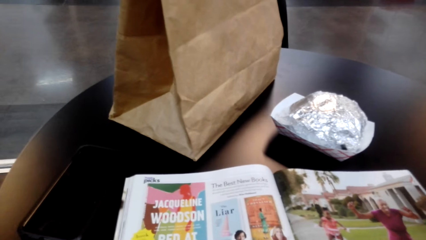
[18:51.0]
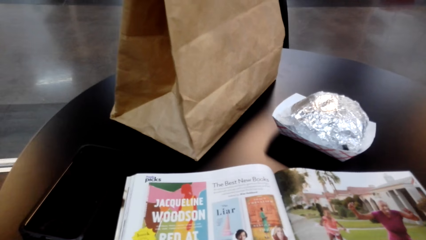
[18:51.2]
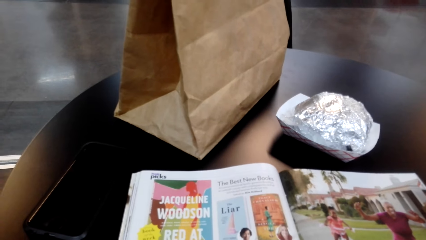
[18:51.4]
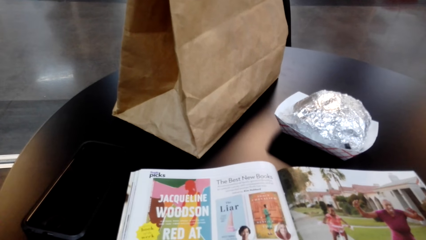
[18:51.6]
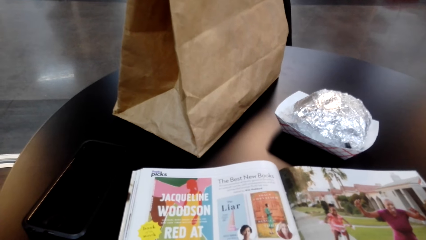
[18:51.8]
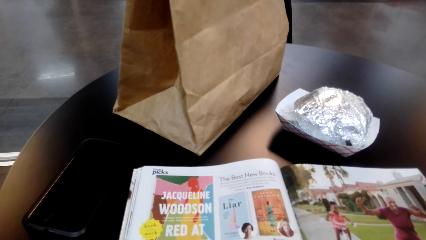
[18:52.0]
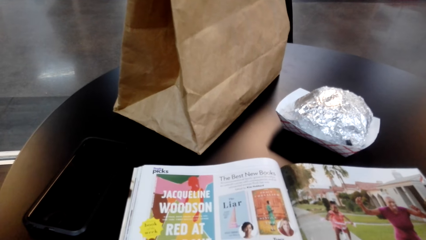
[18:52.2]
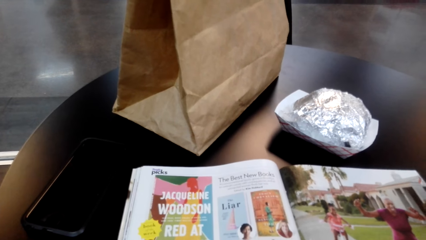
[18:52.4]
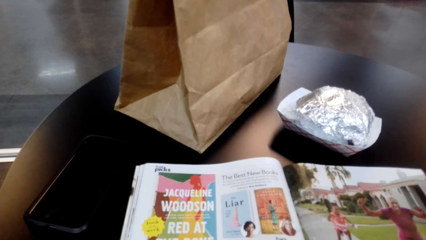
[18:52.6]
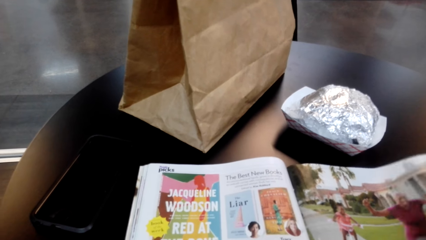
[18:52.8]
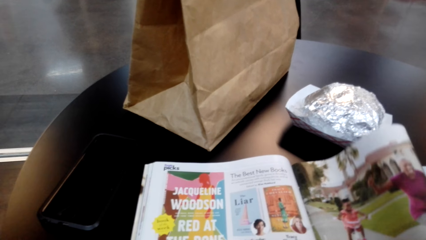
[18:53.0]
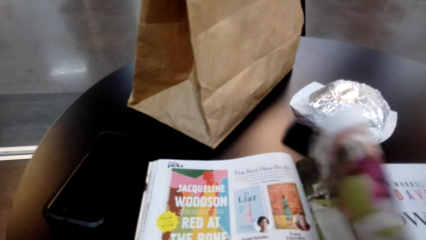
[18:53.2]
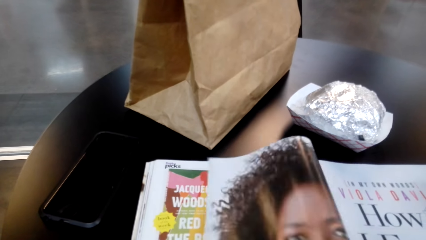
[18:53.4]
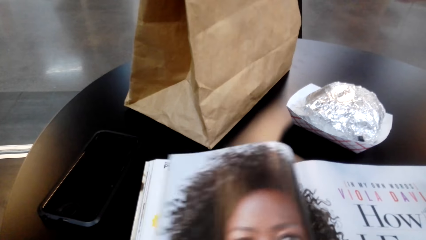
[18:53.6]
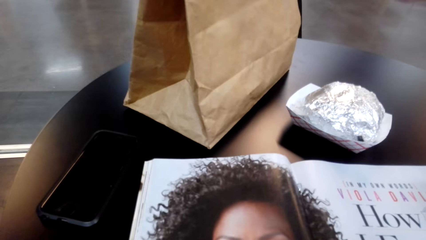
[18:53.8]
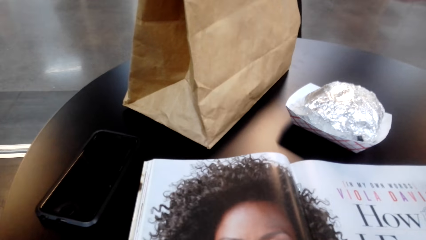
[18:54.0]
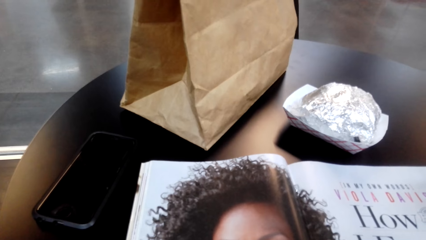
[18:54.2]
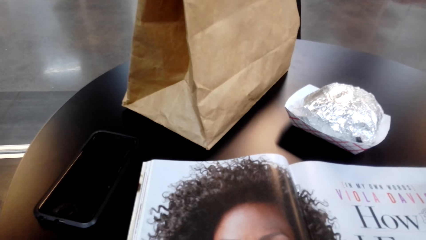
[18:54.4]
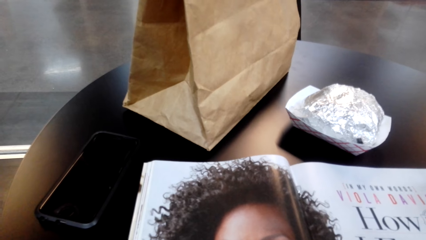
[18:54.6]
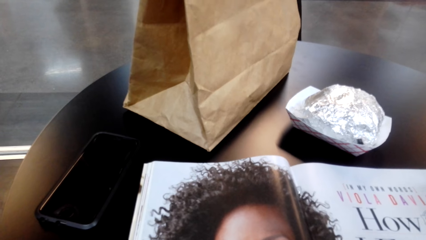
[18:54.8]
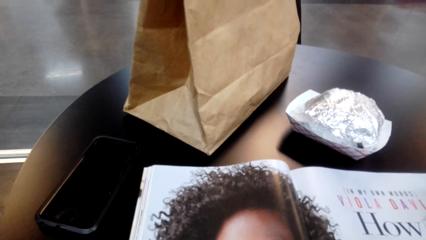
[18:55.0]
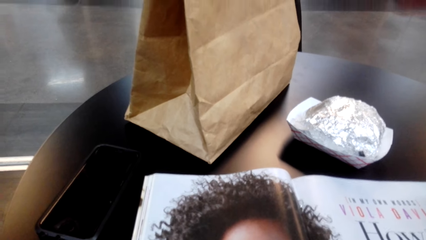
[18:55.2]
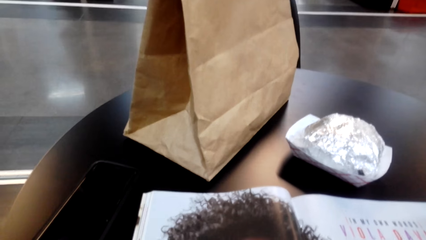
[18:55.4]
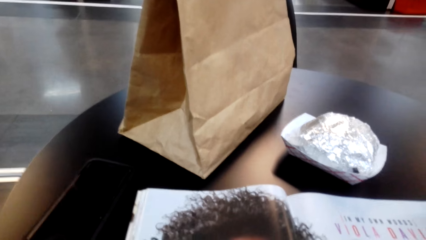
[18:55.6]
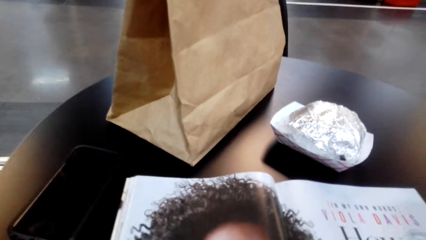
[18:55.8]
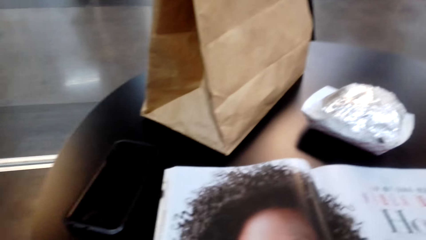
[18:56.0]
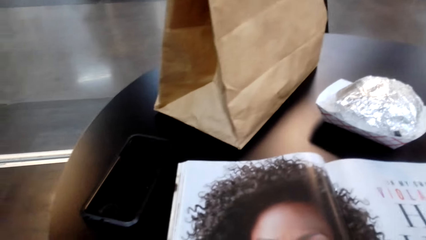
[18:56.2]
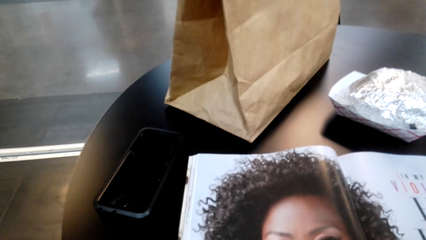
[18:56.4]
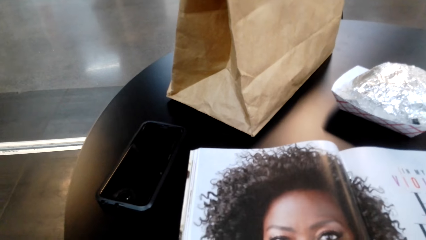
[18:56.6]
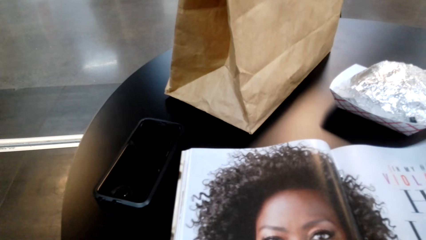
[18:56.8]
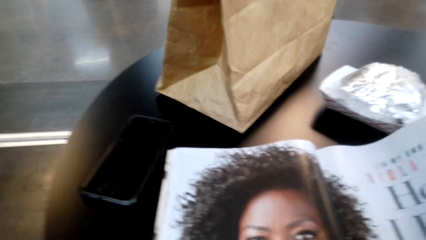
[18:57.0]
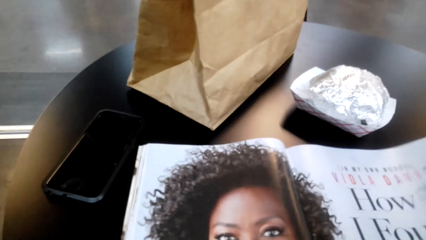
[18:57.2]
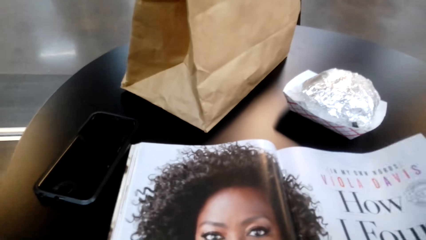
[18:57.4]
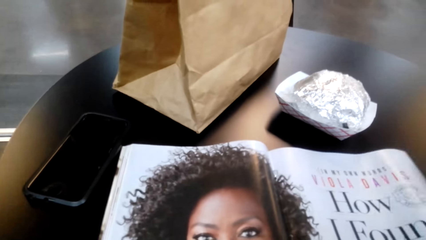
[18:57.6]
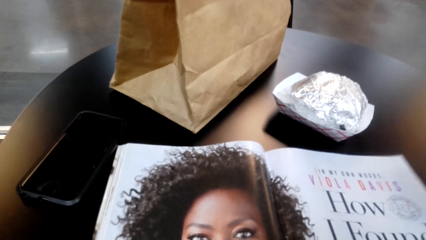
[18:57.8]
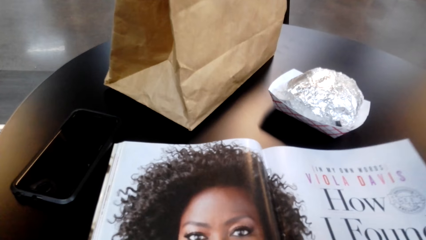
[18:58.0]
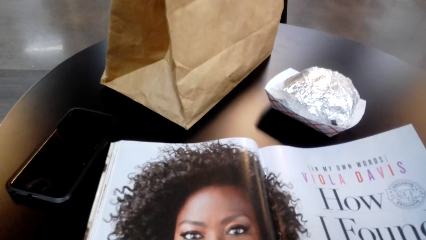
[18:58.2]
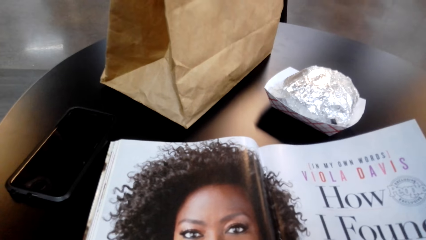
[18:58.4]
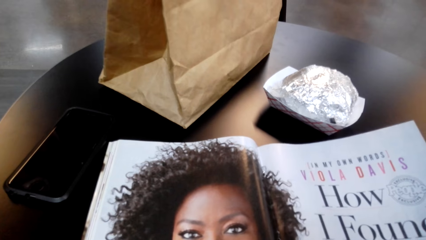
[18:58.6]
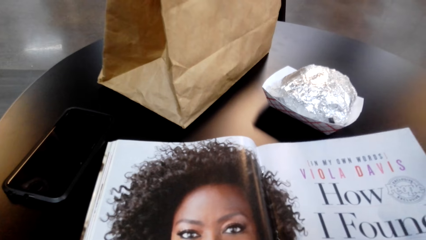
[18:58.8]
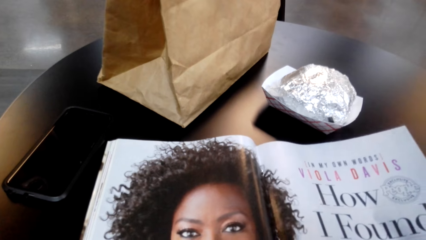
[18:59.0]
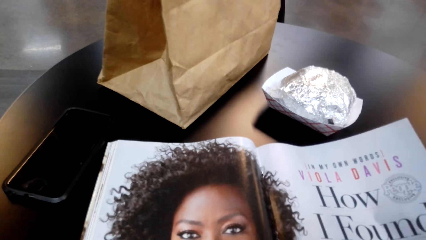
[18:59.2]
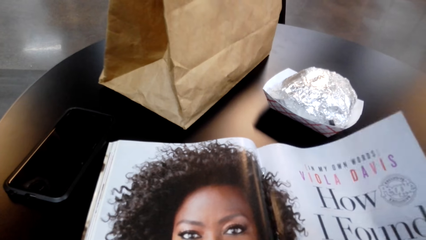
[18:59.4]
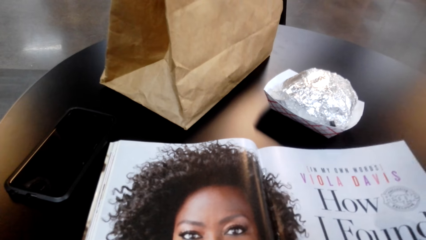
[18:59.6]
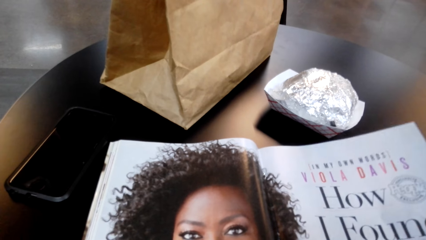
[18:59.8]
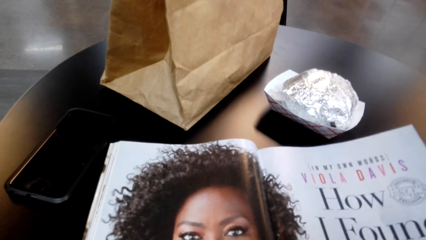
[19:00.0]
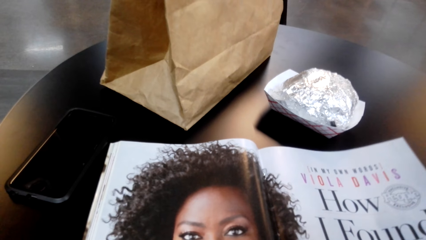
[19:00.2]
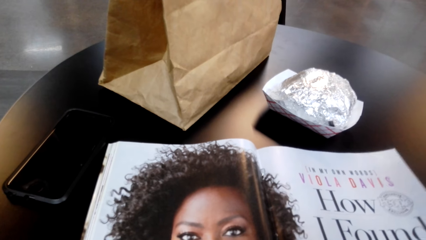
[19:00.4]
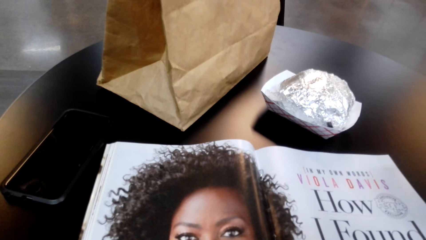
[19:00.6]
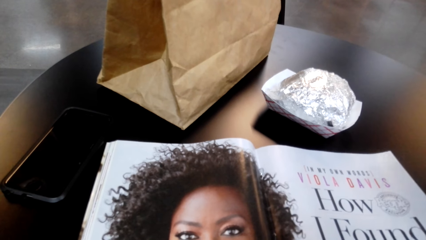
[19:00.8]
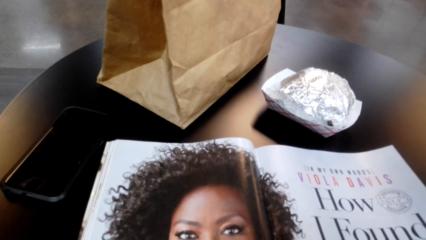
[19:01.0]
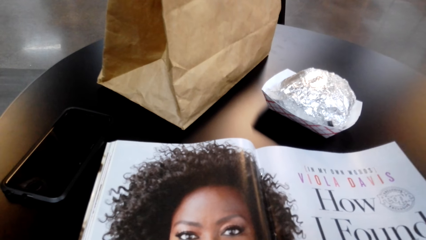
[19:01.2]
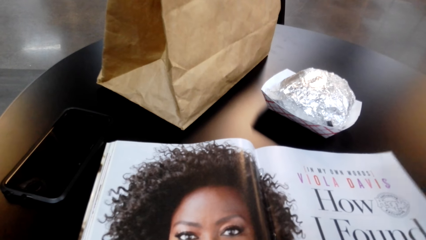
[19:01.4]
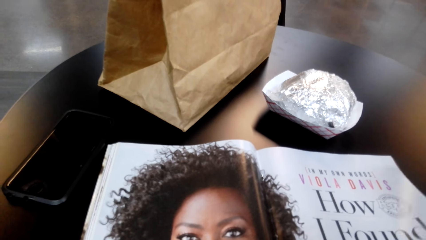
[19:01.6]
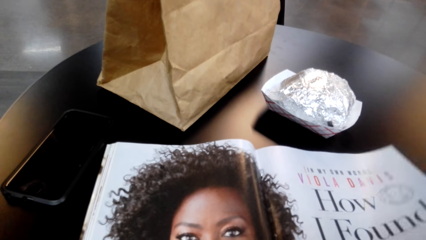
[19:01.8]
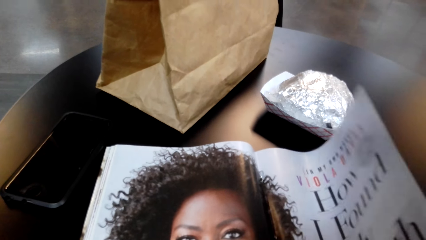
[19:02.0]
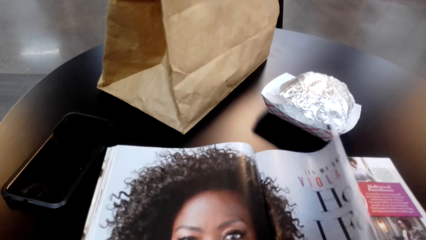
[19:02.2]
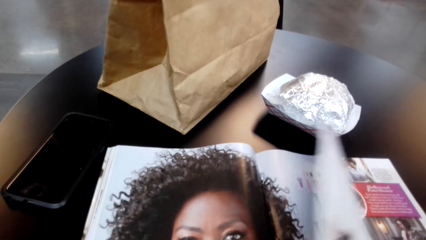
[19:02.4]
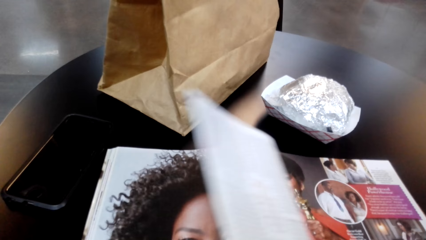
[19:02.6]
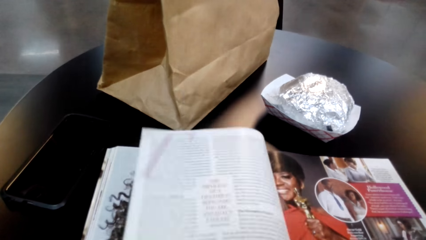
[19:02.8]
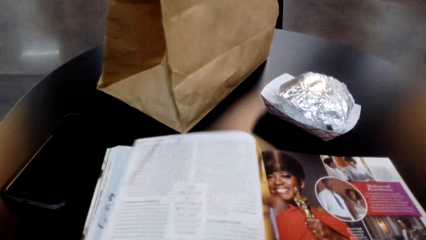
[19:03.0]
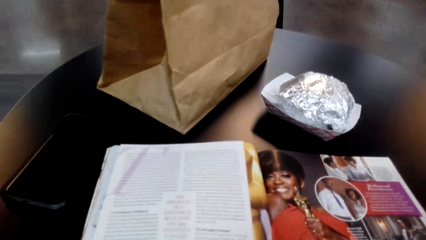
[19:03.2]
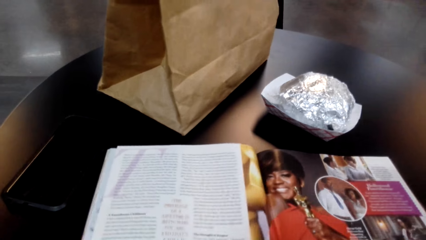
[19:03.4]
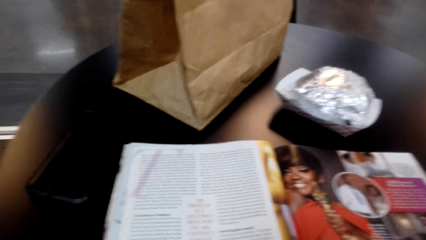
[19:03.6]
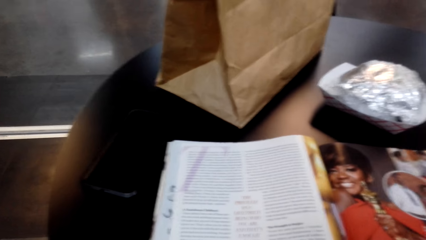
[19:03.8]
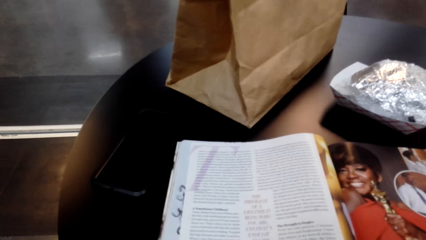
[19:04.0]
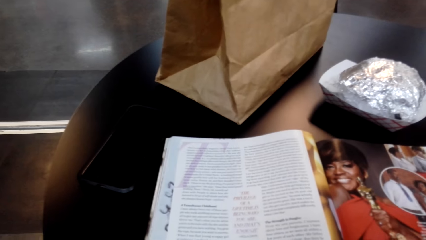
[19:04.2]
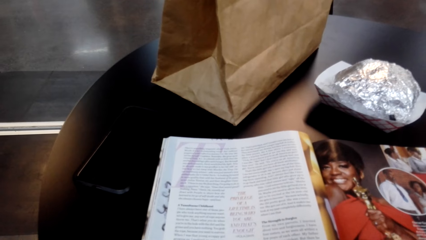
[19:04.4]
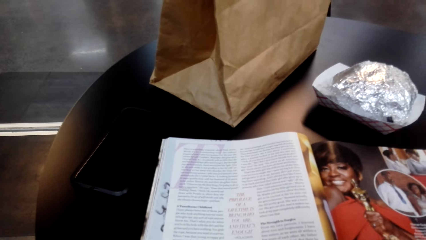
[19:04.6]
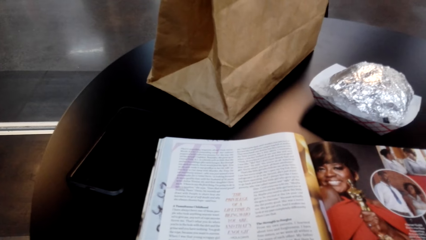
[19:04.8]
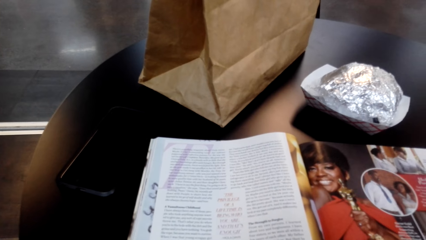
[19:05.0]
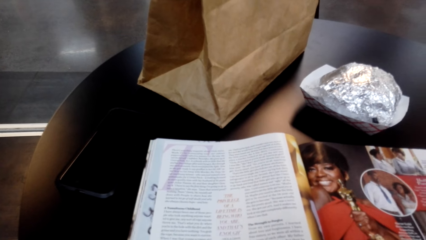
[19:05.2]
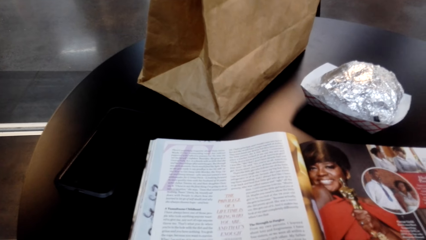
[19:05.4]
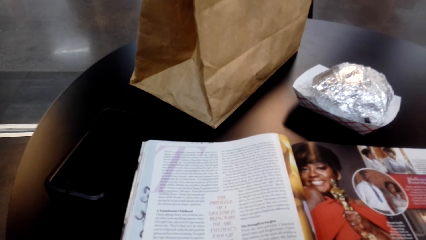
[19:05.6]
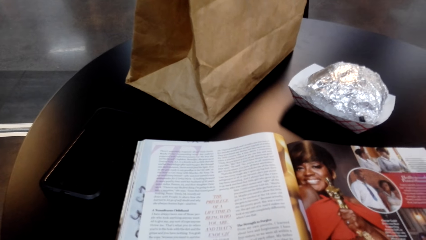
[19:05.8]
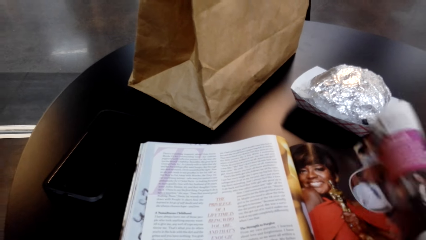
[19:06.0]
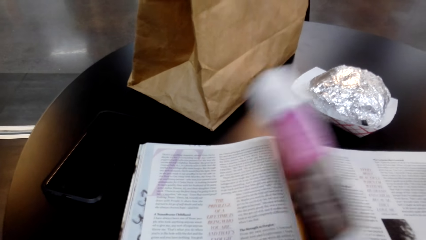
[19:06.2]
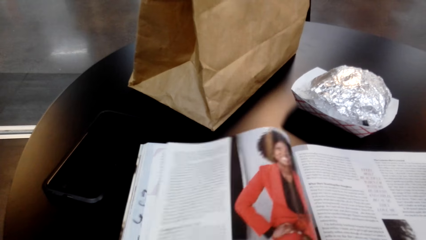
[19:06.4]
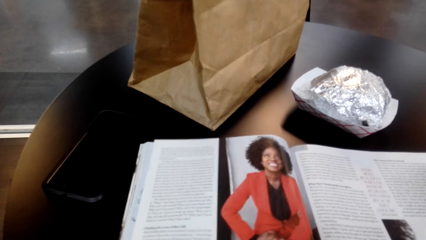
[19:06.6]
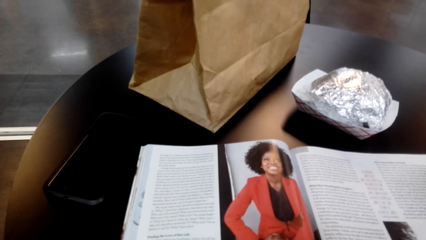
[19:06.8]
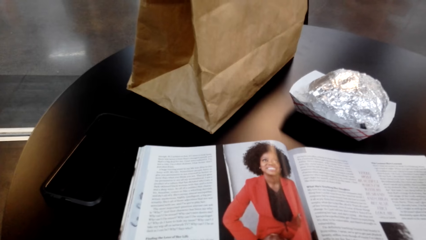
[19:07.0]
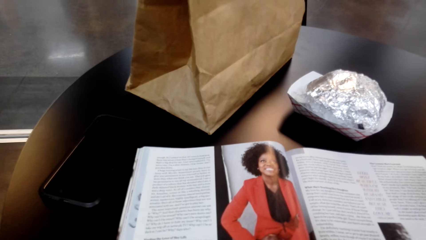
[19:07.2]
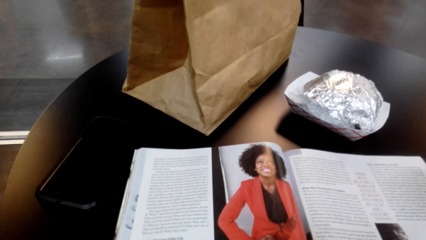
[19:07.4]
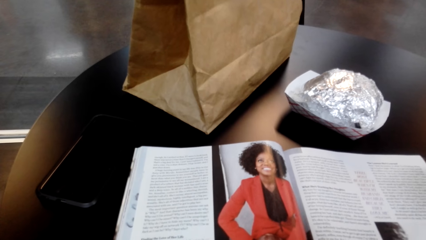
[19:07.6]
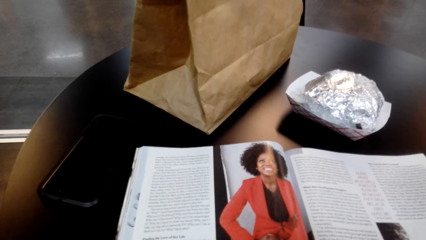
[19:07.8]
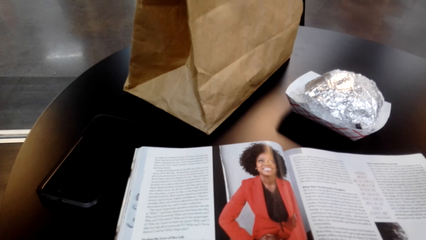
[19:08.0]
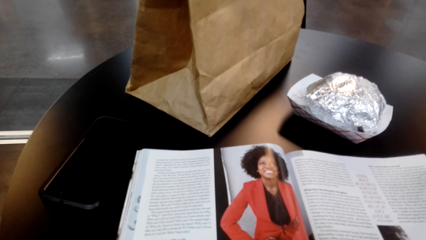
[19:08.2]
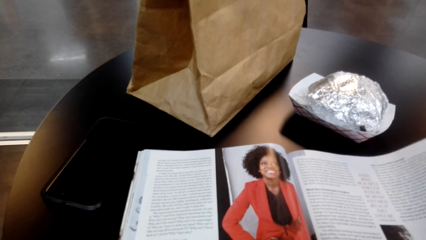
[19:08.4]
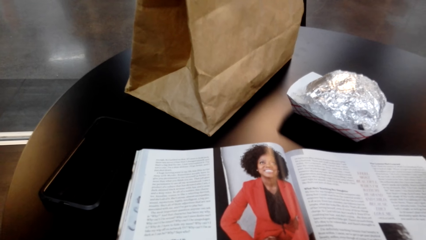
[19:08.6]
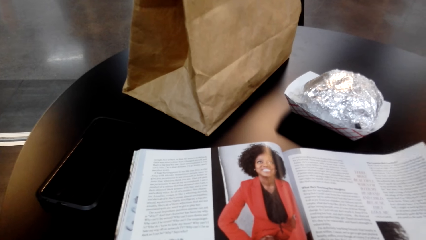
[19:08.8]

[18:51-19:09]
The camera wearer flips a page. They look at a magazine. They flip the page. They look at the magazine. They flip the page. They look at the magazine.
